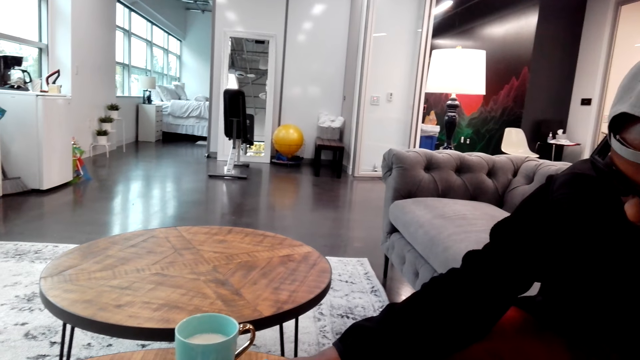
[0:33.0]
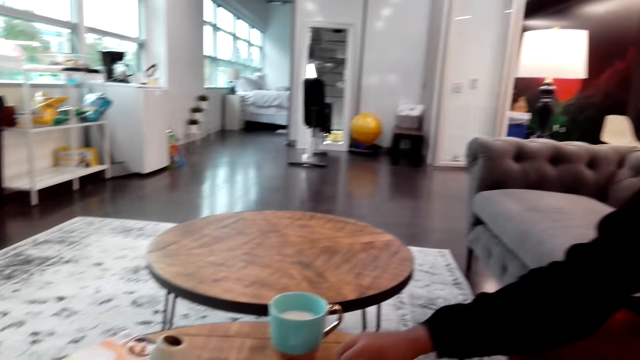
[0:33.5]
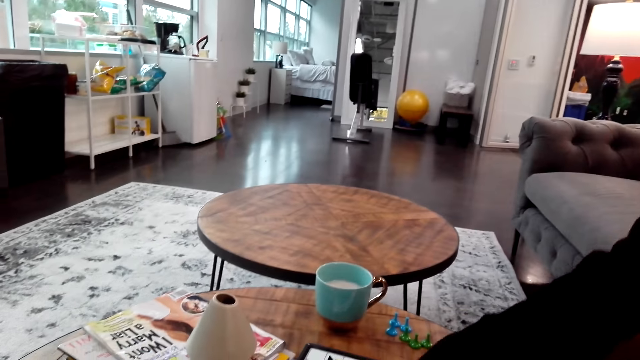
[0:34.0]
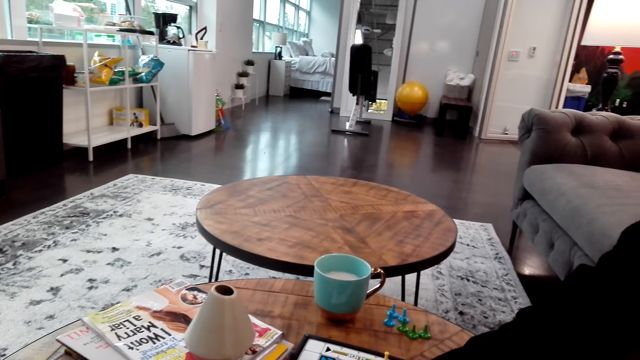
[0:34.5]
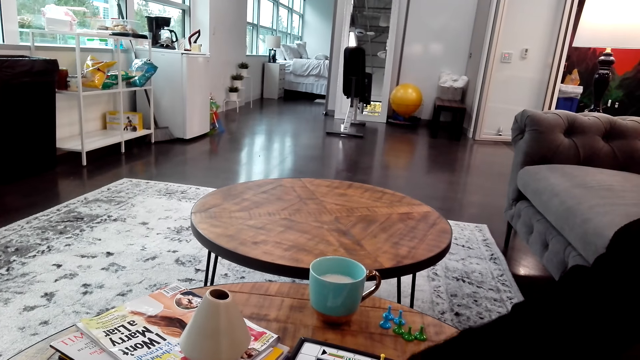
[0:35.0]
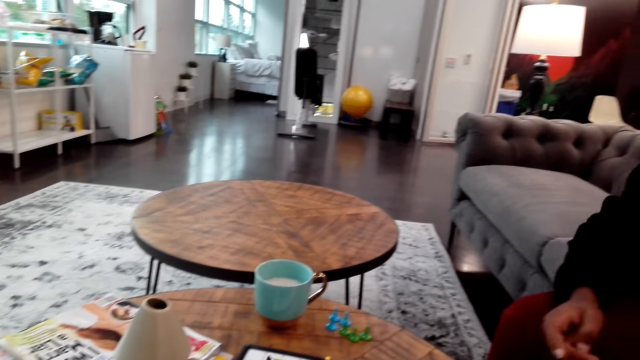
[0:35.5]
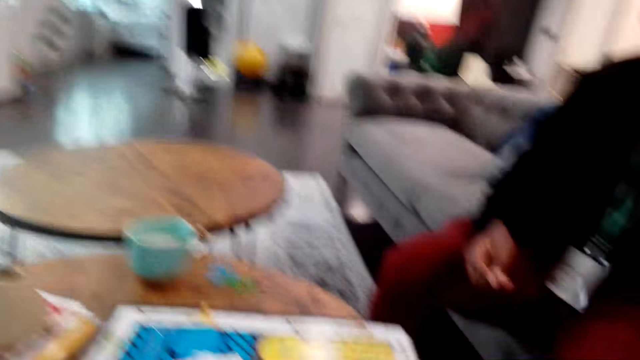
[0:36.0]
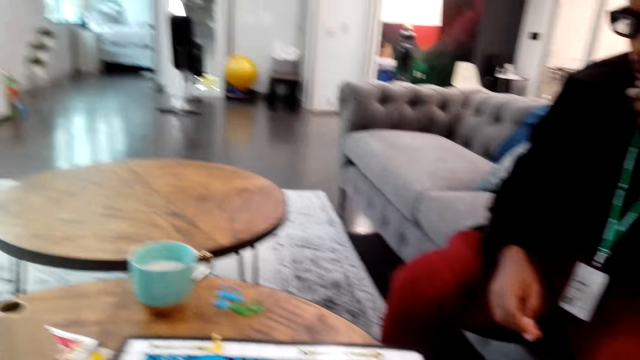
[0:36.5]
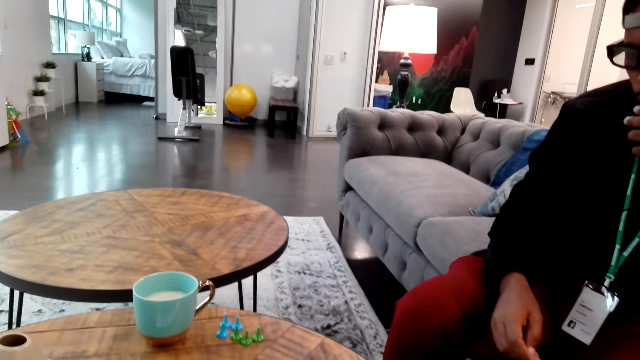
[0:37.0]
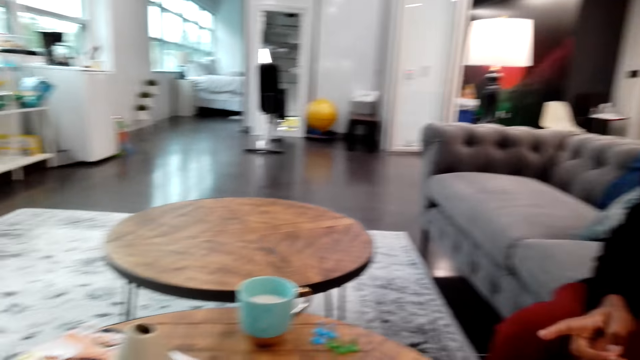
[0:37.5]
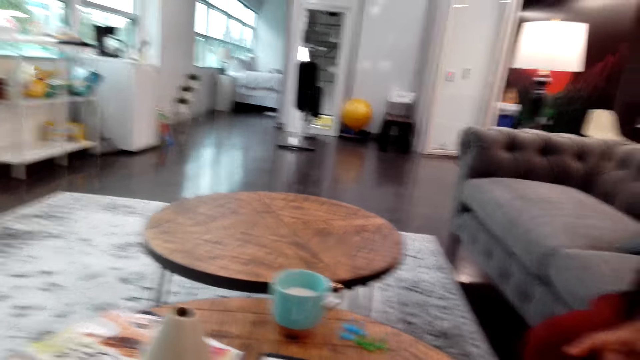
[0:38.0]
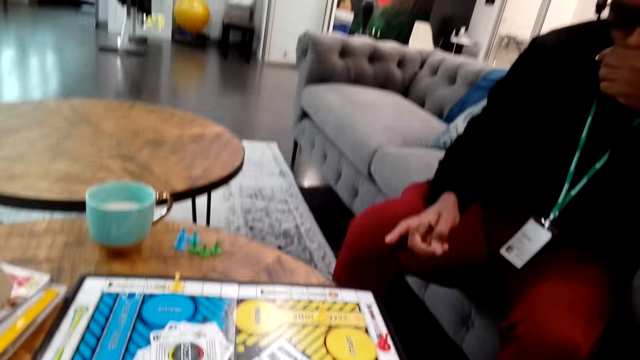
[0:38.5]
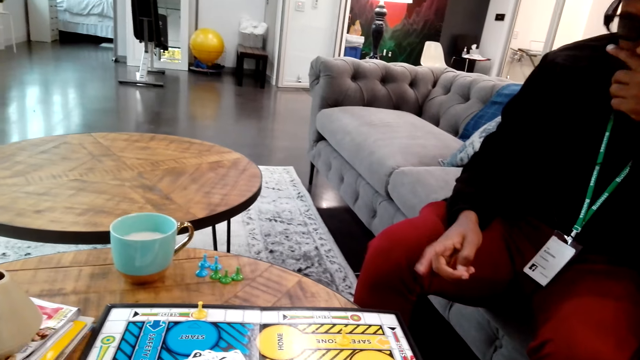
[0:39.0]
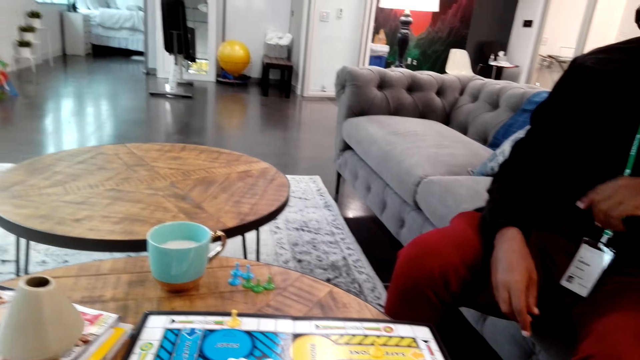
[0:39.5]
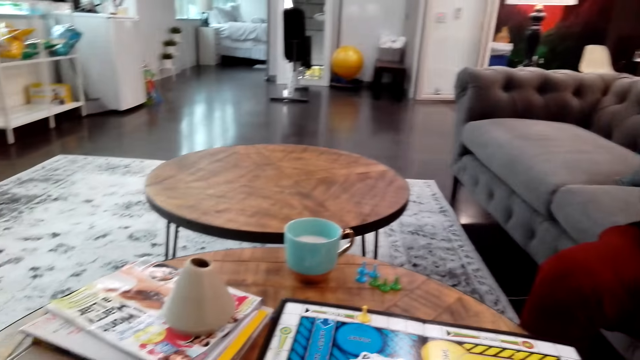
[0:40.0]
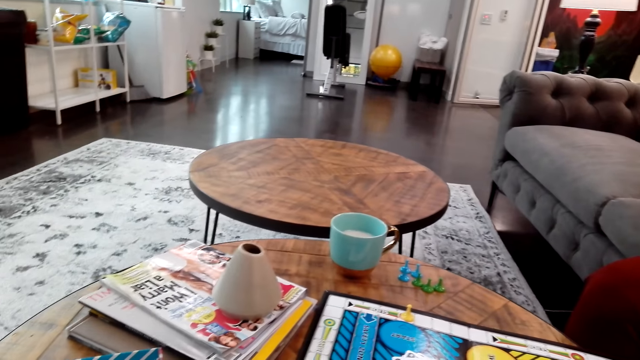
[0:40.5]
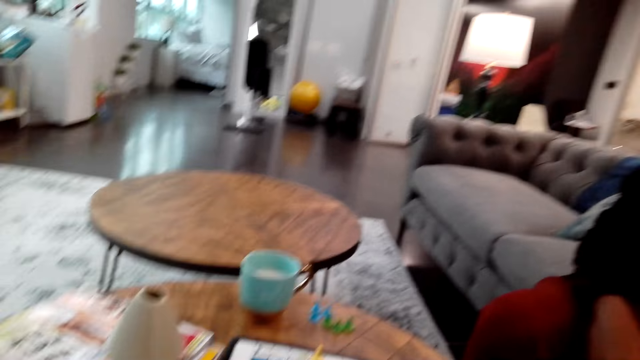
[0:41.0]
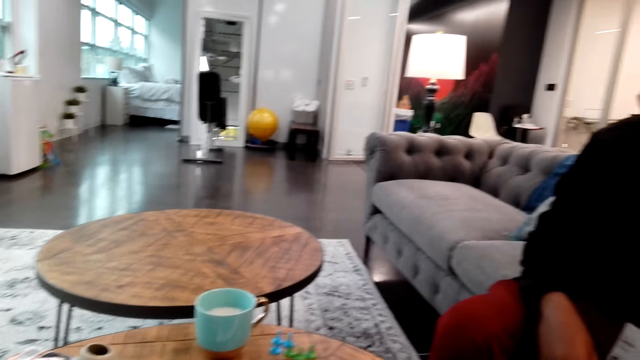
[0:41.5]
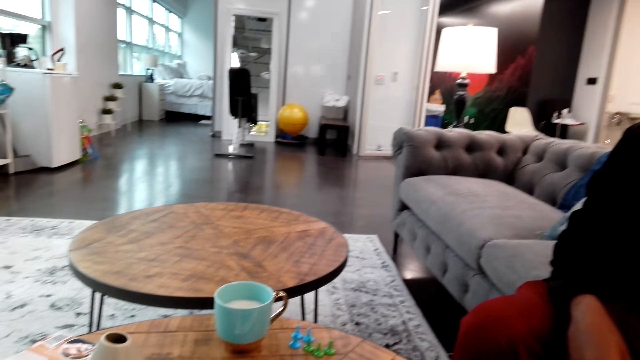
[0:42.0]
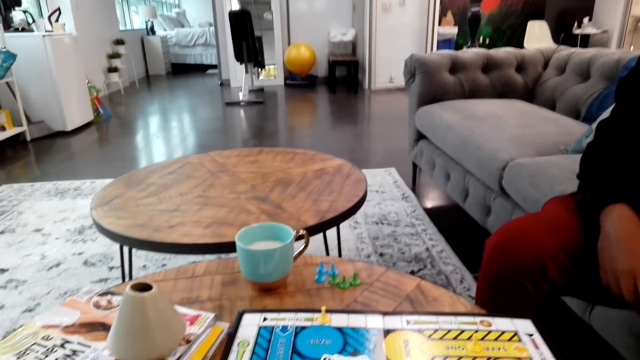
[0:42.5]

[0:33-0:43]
The camera wearer looks around.

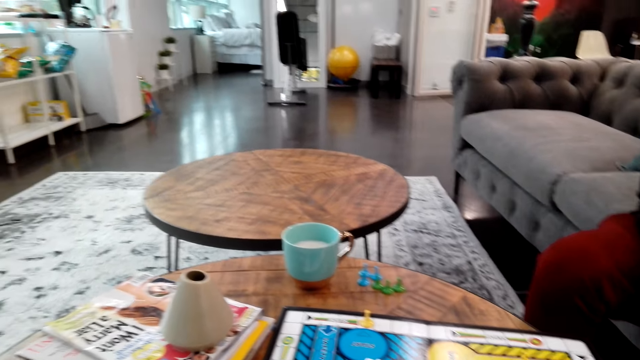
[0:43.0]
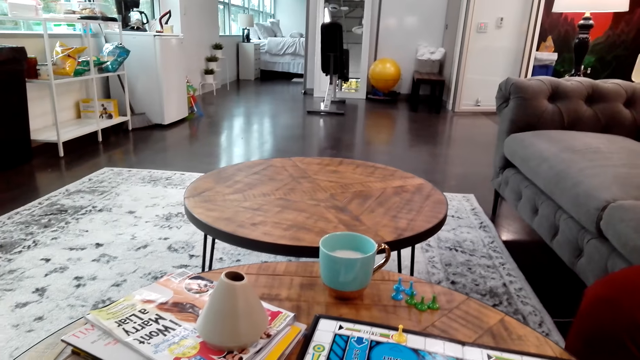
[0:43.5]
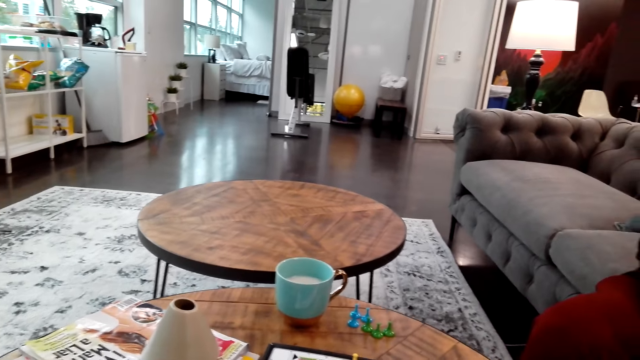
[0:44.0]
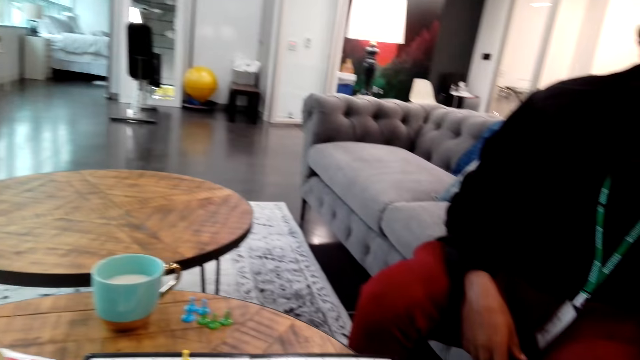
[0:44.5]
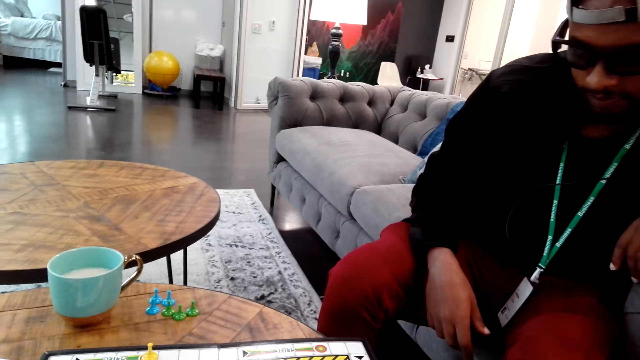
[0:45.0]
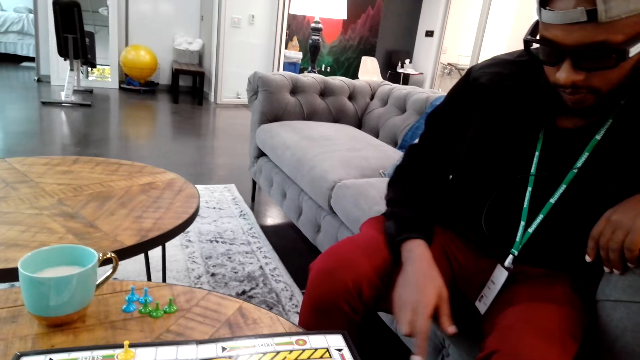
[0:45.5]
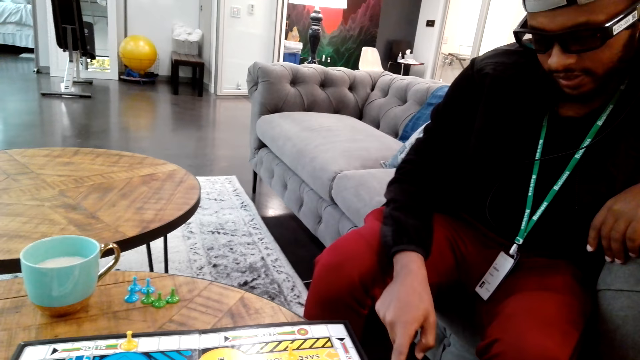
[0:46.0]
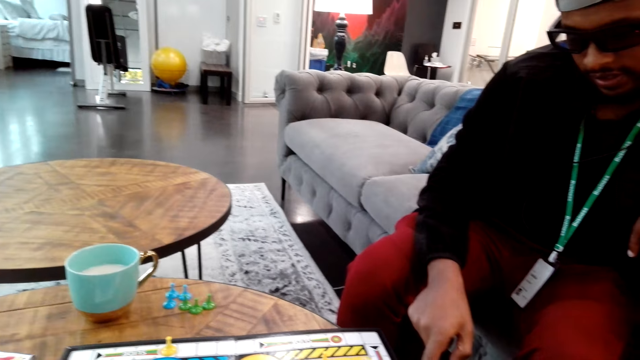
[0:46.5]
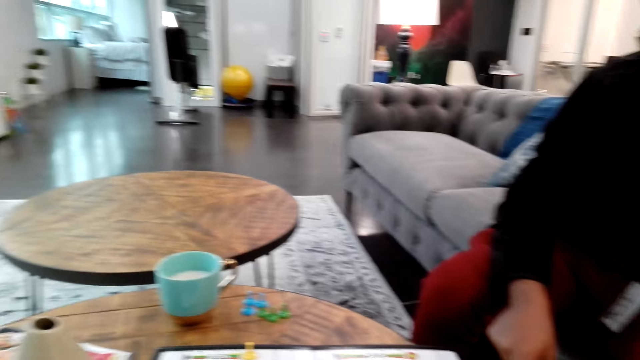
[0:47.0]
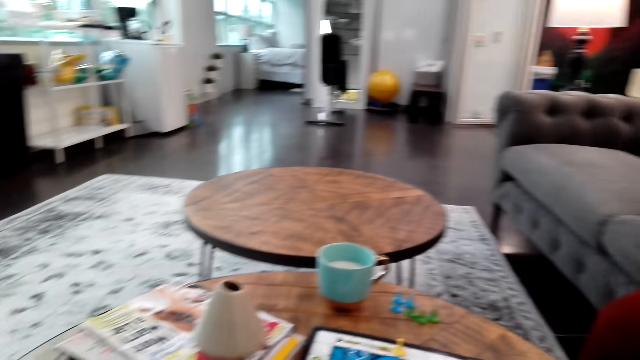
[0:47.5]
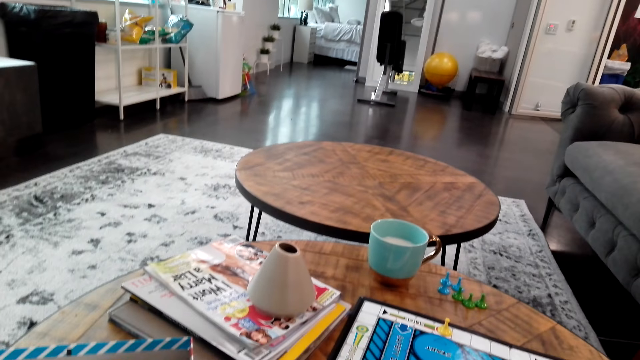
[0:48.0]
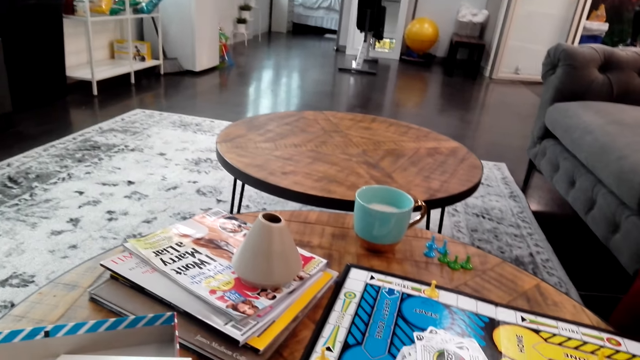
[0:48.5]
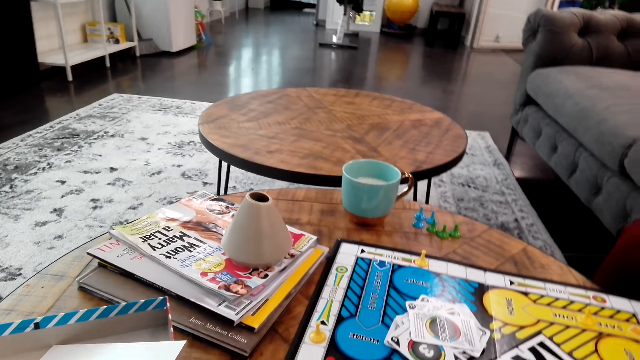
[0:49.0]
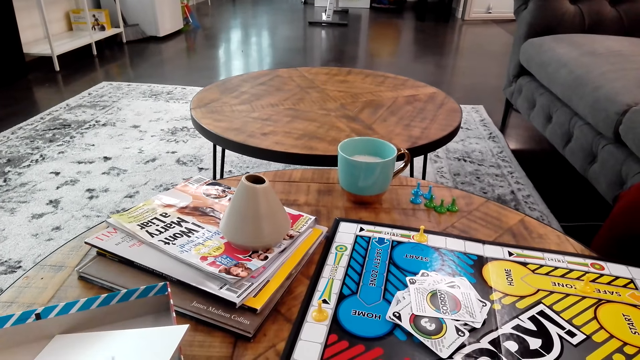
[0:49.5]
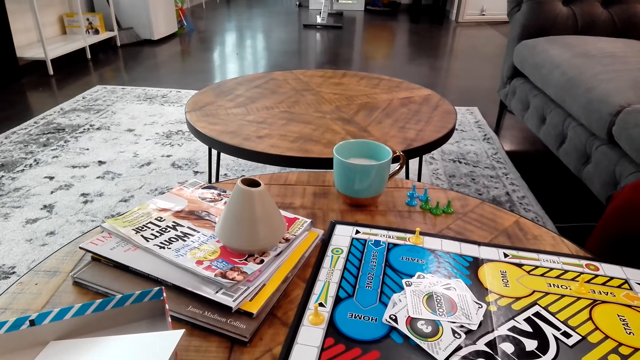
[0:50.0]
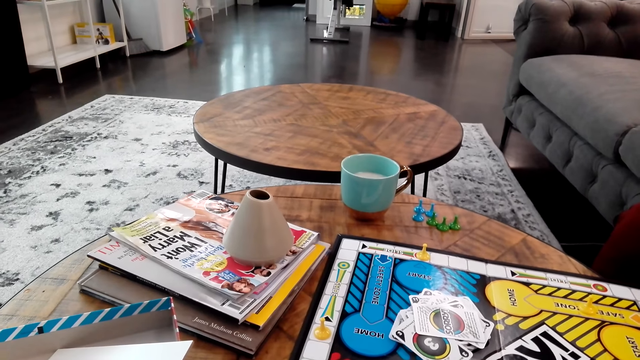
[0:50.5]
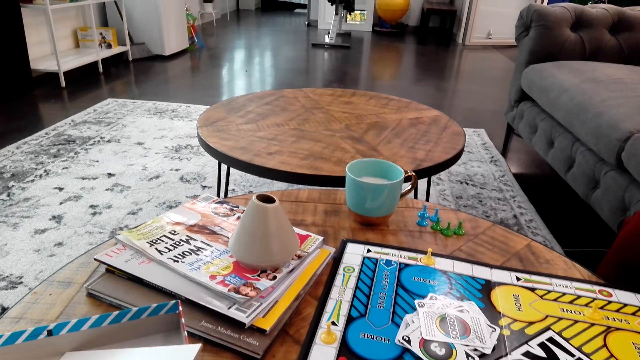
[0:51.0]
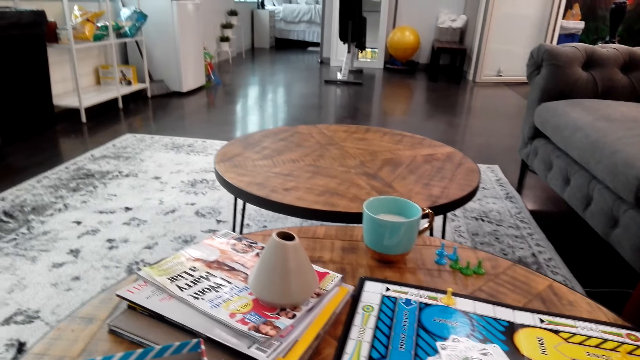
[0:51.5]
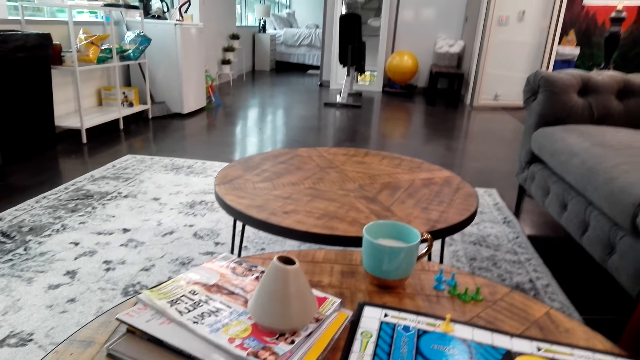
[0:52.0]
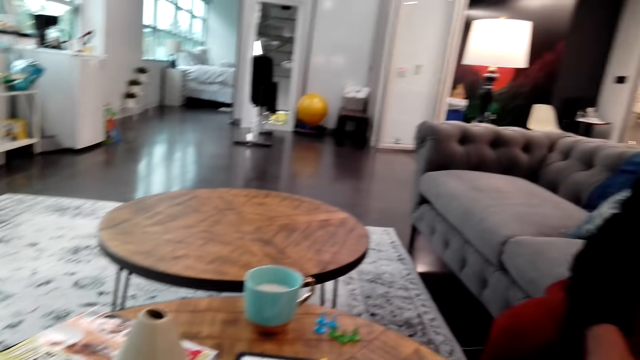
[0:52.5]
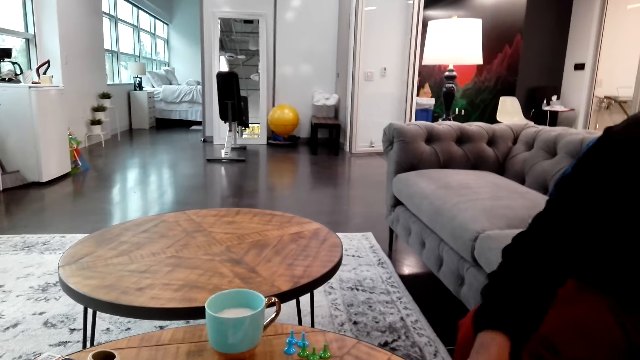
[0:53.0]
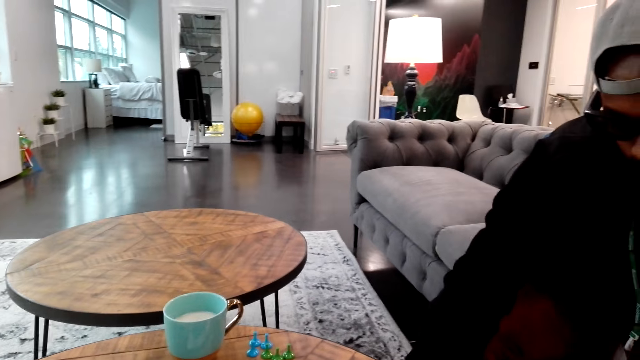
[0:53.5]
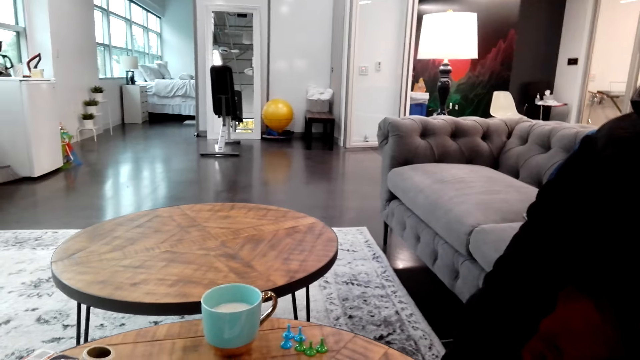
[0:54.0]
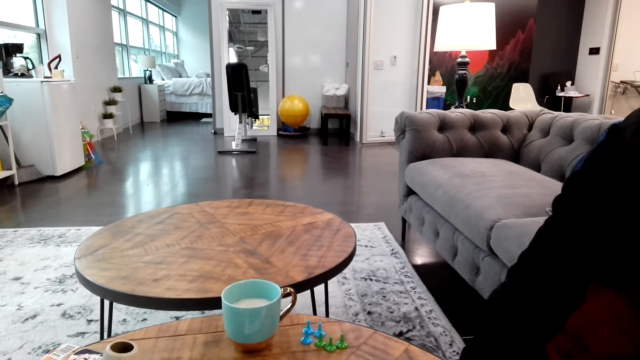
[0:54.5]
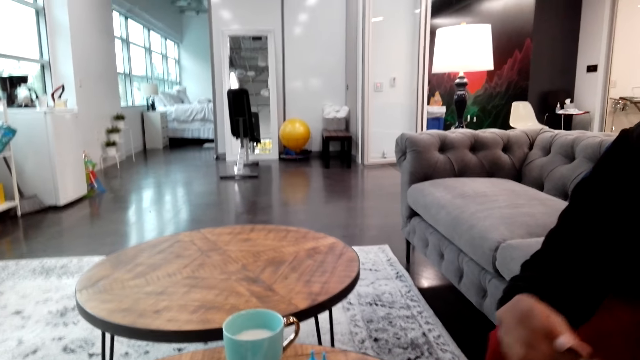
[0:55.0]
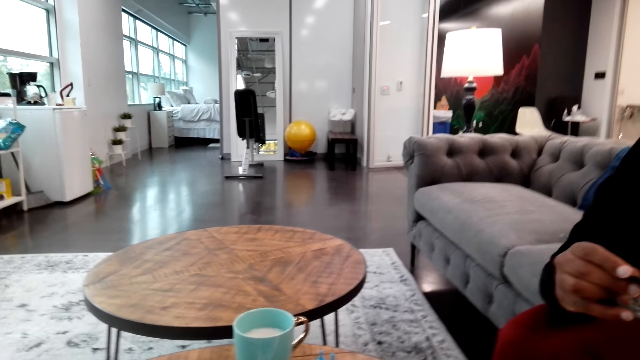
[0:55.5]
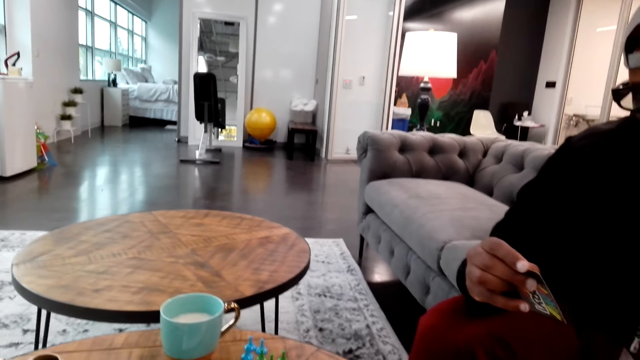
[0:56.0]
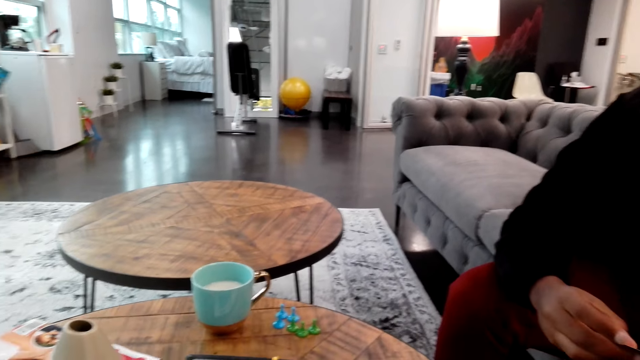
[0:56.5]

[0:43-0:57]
The camera wearer looks at a person. They look at the game board. The person picks up a card.
